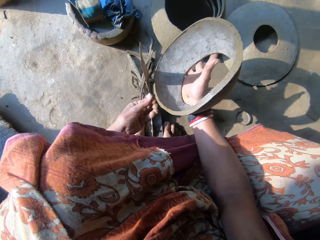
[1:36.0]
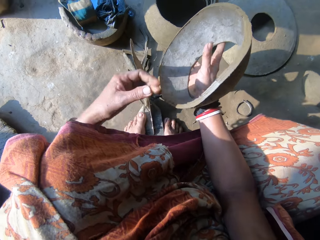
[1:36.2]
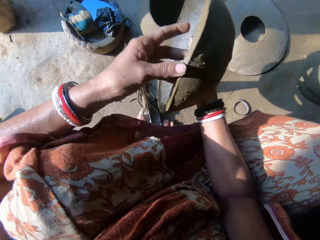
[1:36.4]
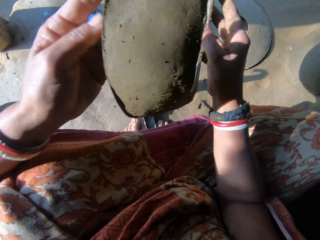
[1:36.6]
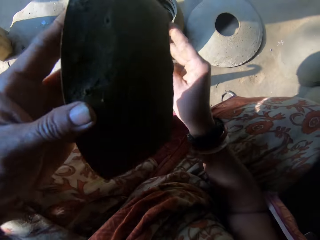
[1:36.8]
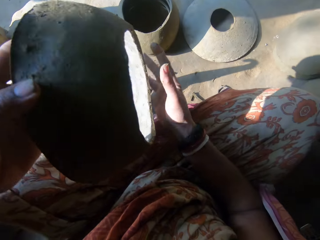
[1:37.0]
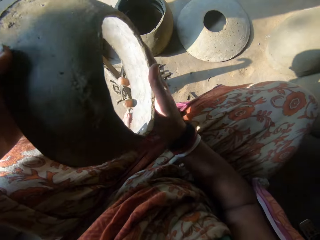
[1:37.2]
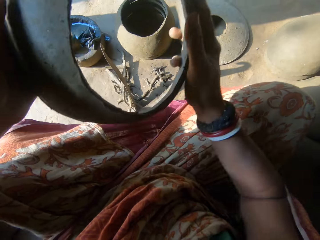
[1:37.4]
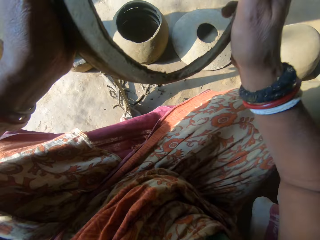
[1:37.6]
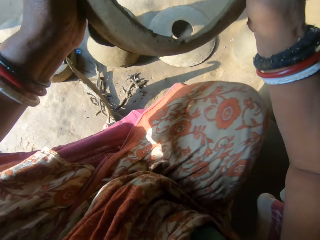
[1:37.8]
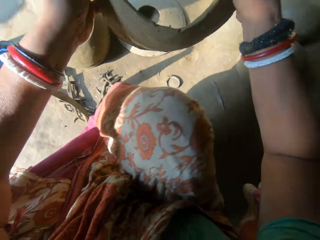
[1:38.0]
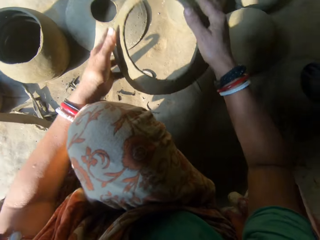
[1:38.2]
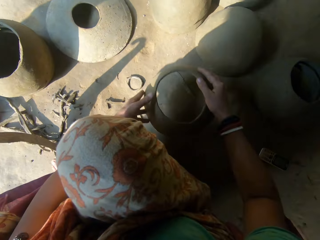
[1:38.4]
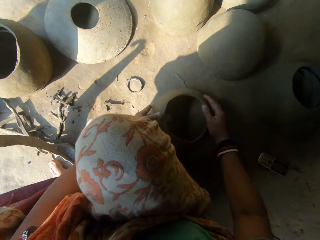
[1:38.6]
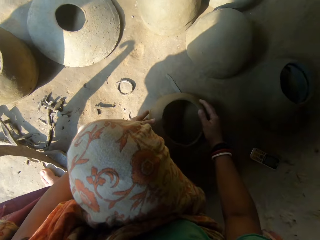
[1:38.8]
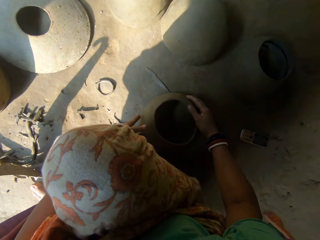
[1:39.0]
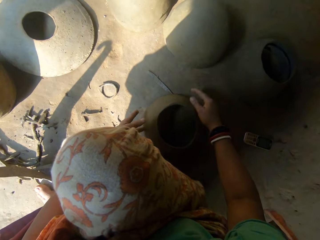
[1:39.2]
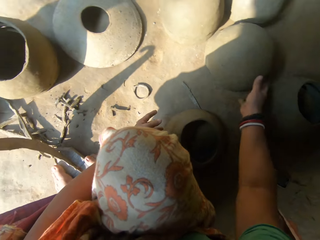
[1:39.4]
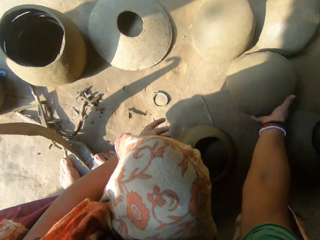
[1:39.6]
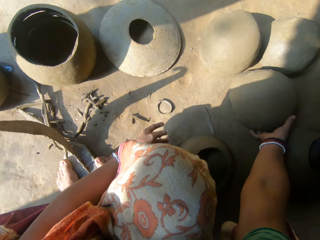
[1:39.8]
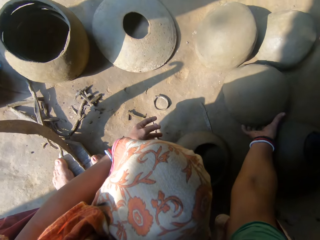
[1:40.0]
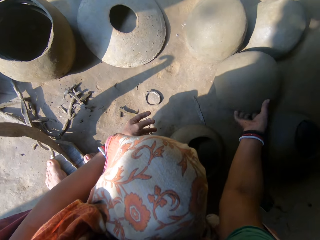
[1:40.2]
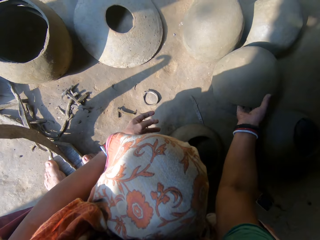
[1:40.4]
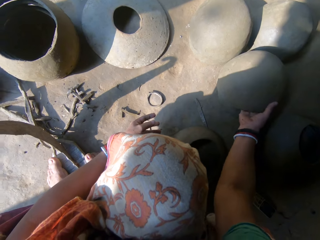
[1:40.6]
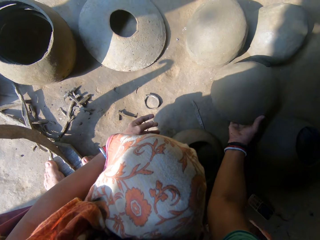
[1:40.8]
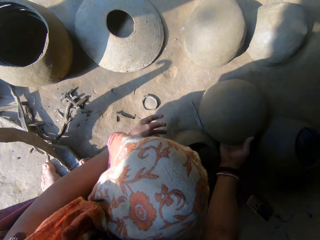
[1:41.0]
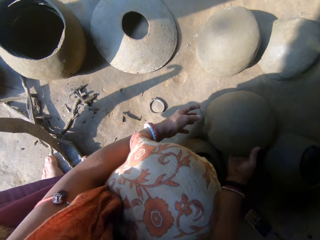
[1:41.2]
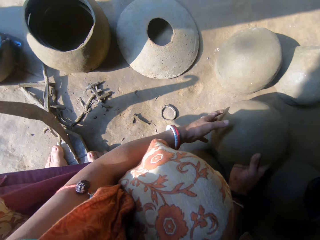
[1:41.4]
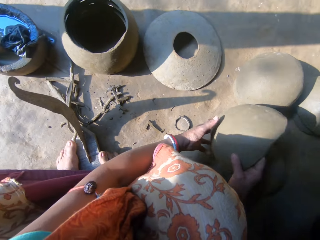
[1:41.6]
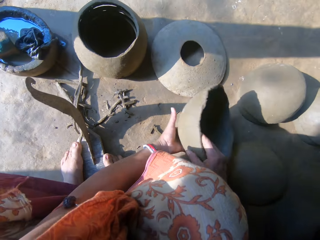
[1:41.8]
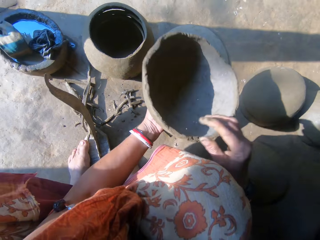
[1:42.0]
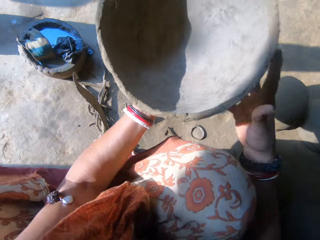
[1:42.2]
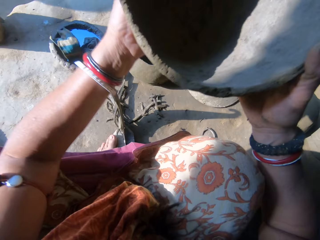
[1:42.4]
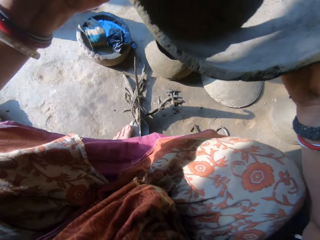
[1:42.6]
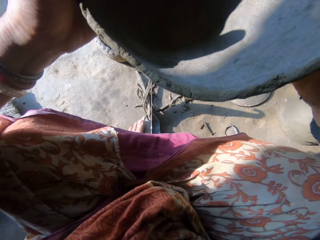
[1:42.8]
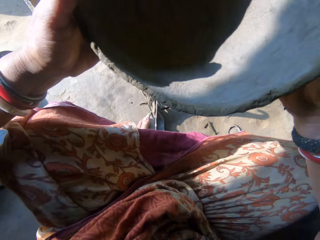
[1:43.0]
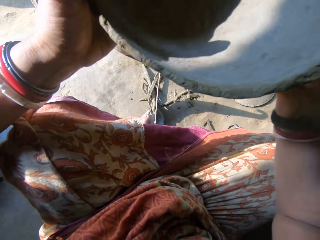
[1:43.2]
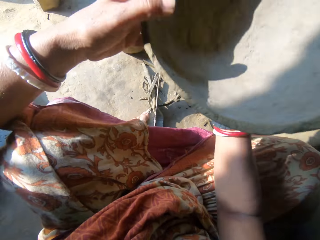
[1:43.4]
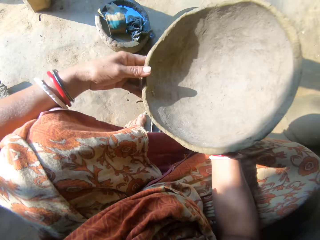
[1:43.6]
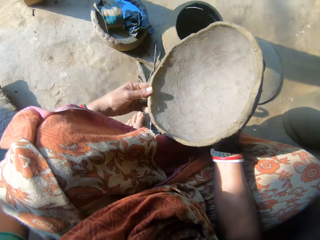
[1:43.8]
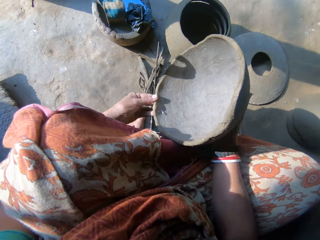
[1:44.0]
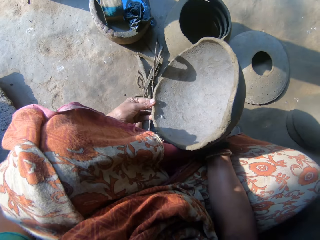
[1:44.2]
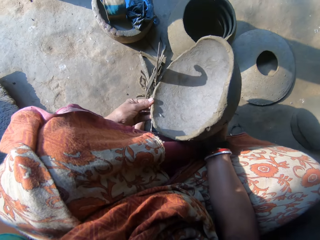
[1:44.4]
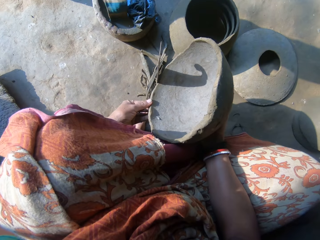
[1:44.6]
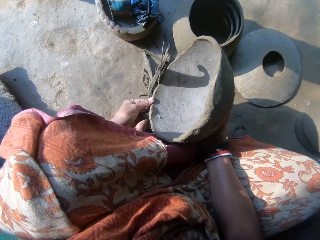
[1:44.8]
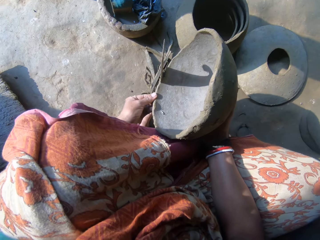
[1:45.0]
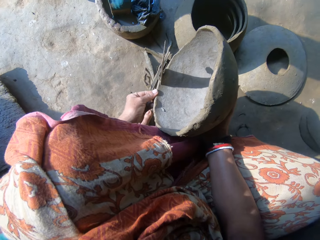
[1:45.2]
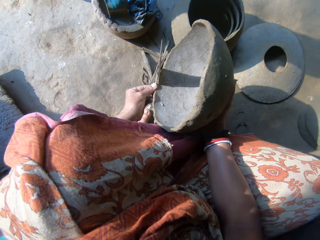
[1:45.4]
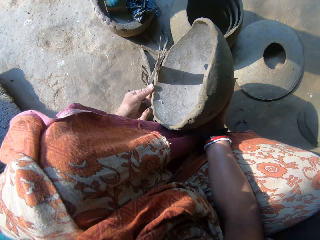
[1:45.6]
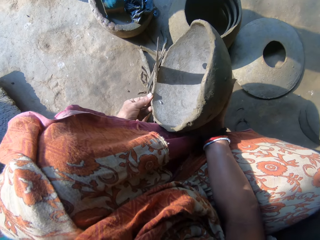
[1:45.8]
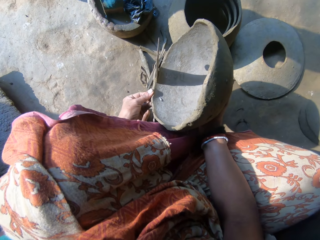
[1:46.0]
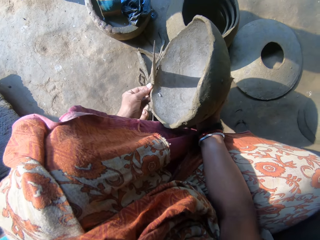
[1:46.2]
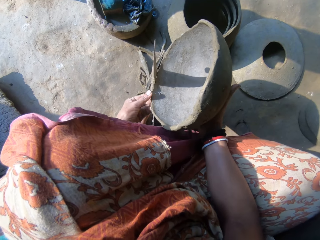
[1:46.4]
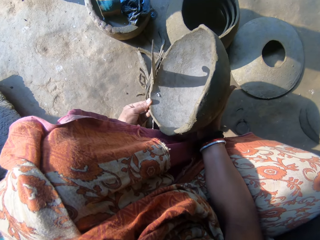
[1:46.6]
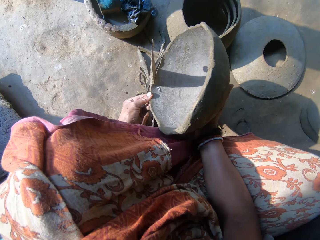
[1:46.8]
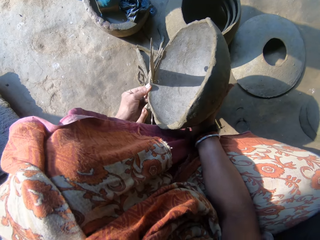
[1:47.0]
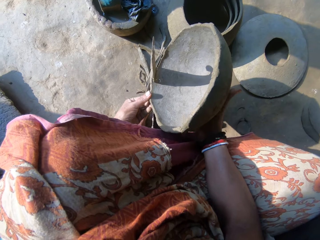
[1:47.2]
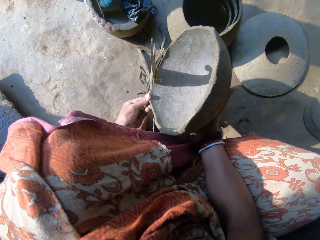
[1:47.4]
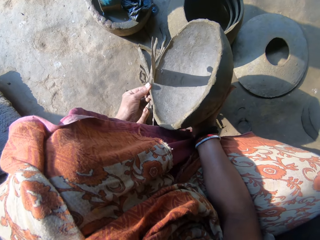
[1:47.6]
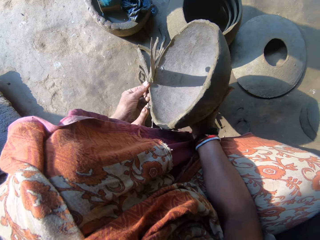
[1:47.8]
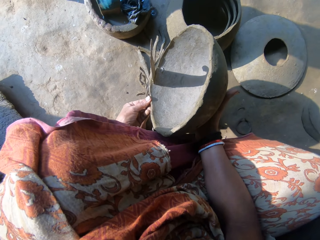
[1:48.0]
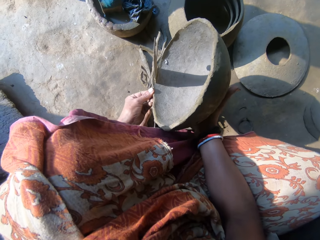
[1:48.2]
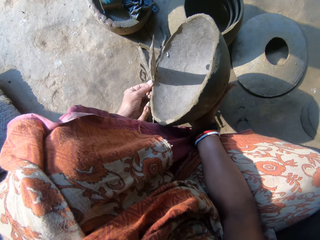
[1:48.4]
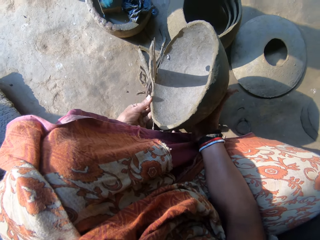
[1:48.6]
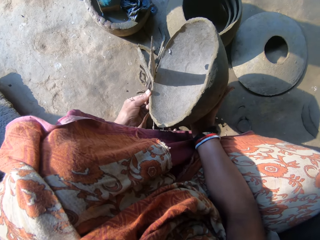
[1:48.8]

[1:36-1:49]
The camera wearer holds the clay. They put the clay or pot down. They take another clay. They align the pot's edges. They cut the edge of the clay.

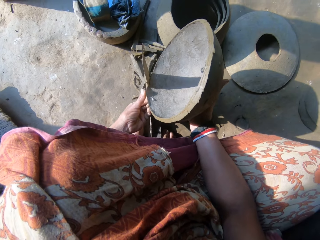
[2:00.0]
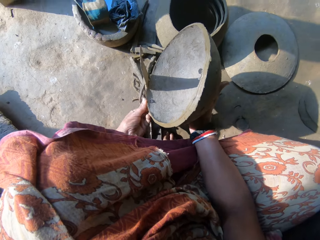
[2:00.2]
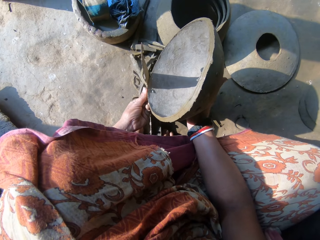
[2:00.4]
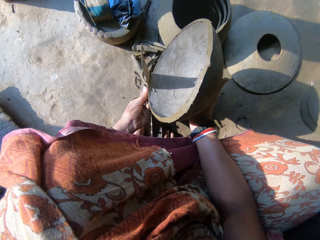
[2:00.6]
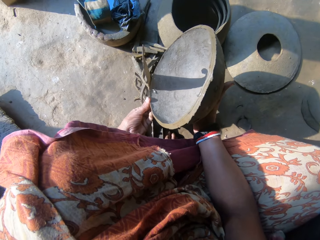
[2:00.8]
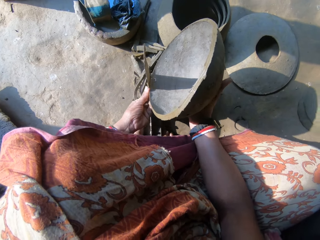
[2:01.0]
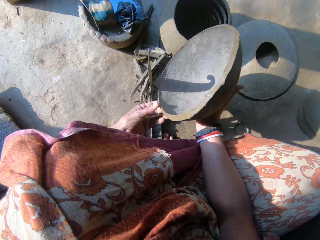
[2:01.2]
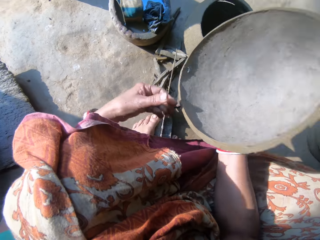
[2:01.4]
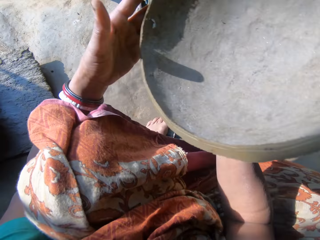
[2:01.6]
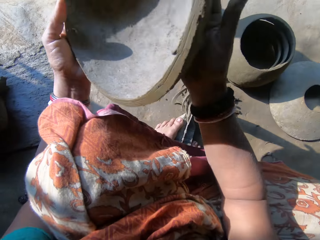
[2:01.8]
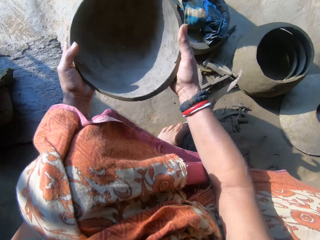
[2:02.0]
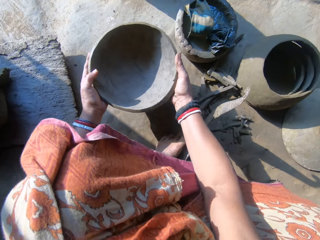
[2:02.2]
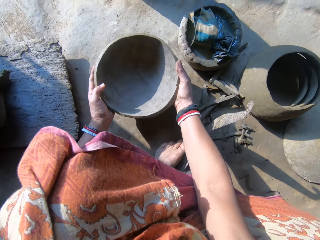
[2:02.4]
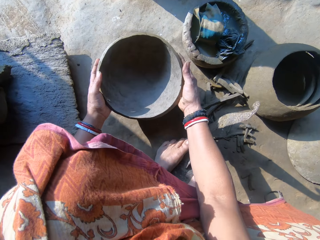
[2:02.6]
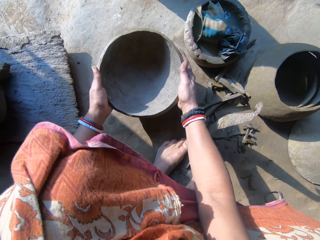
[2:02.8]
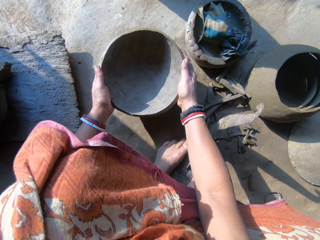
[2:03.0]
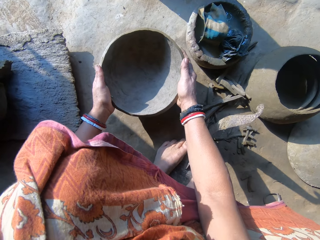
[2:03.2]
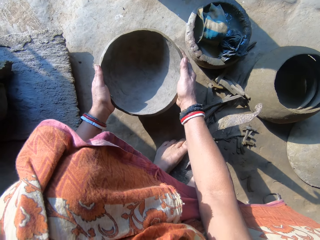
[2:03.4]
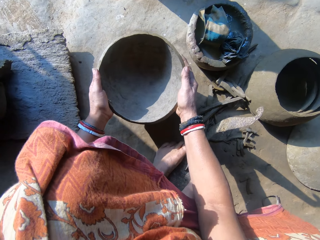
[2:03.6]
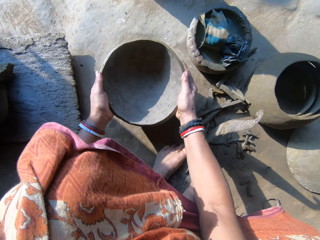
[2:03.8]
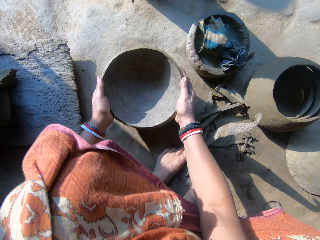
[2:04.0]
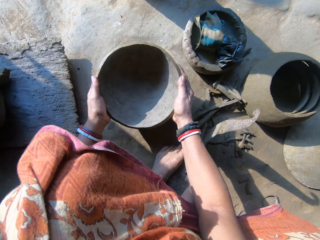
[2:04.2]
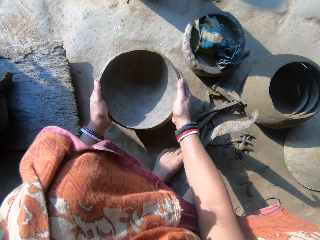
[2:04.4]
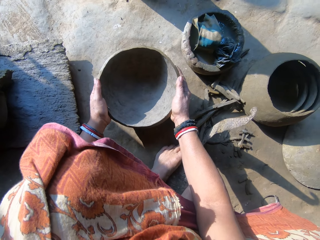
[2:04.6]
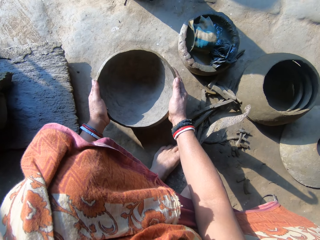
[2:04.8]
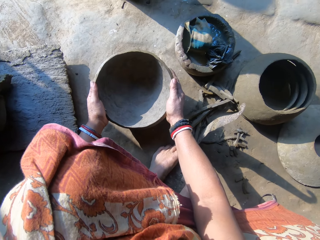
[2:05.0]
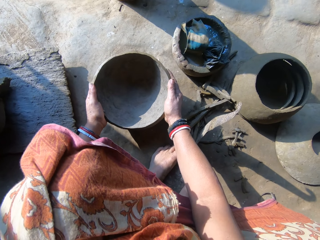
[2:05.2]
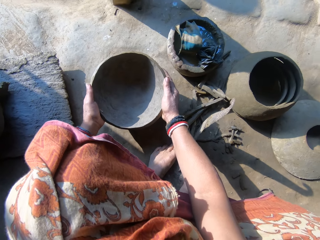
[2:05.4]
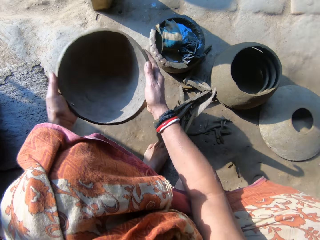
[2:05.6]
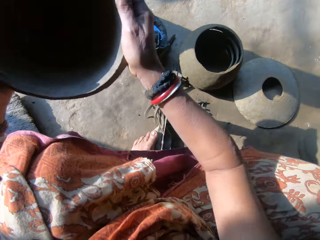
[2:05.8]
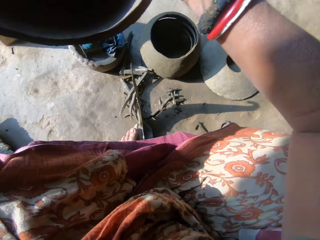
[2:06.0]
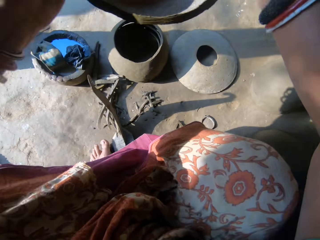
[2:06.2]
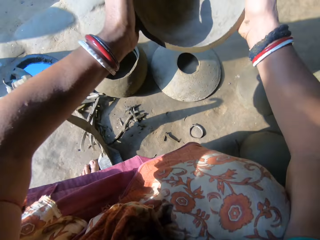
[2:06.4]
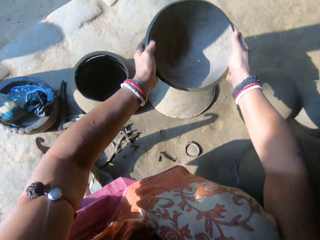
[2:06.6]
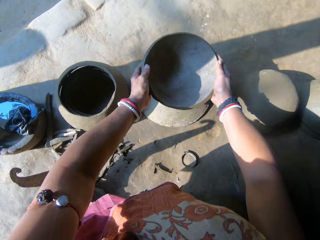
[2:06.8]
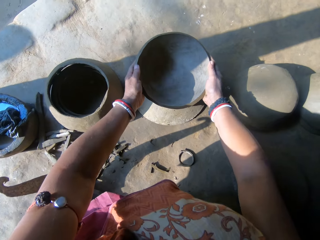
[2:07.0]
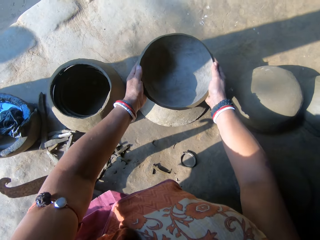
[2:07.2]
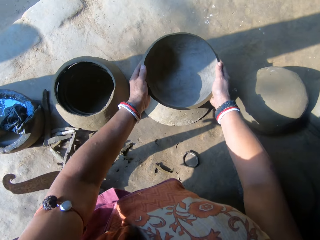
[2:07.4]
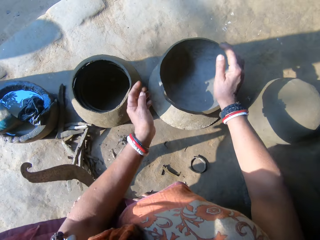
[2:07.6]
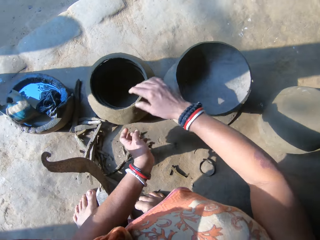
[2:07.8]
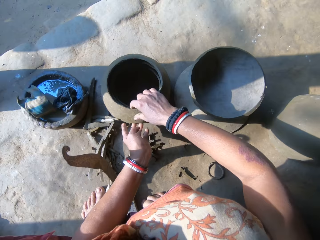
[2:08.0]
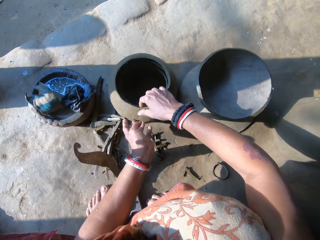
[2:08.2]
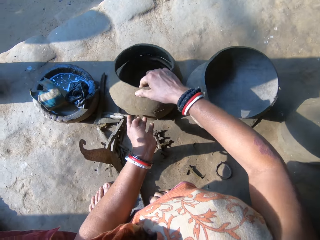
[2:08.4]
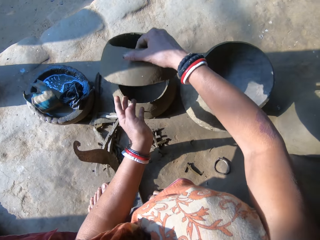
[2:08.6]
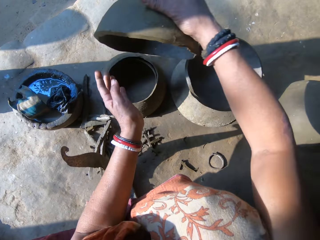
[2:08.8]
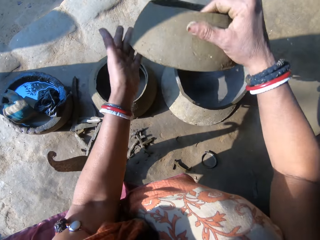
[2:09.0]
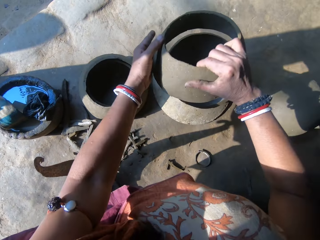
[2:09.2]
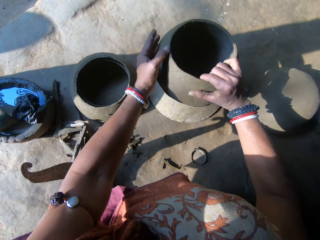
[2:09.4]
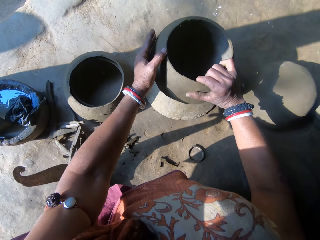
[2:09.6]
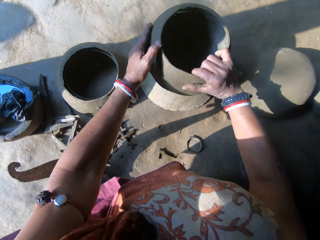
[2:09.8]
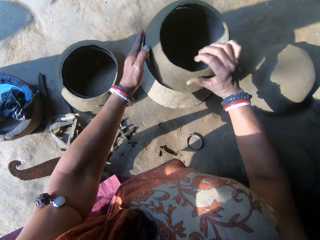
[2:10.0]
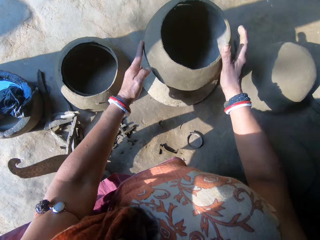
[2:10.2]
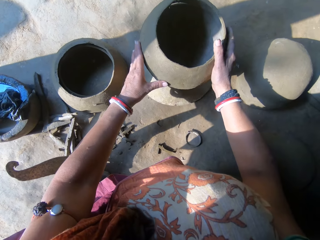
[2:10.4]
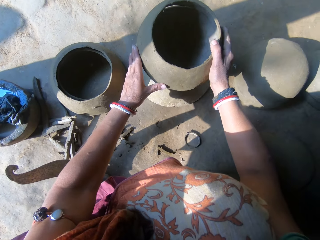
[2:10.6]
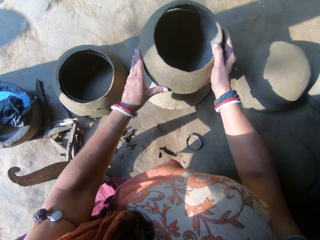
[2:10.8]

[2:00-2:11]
The camera wearer puts the clay or pot down. They bang the clay down on the ground. They put the clay on another. They take another clay. They put the clay on another clay. They arrange the pot.
